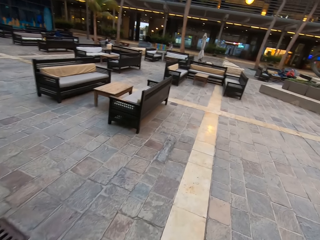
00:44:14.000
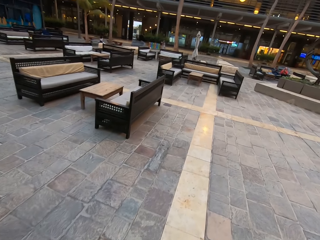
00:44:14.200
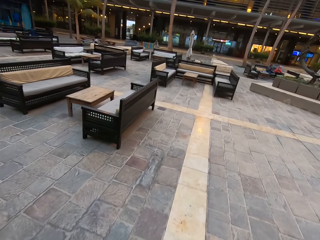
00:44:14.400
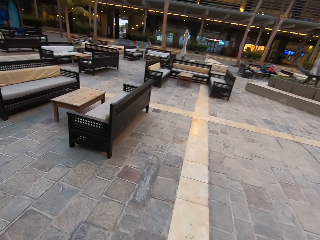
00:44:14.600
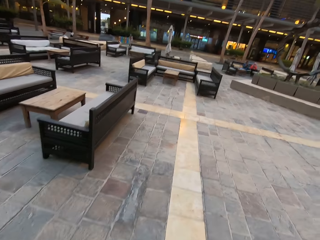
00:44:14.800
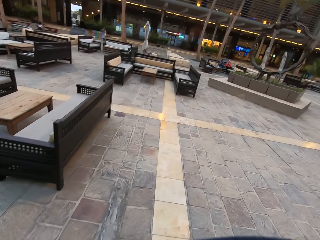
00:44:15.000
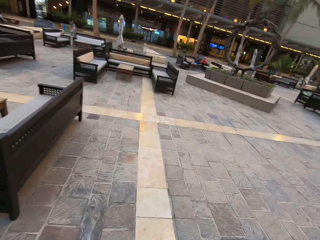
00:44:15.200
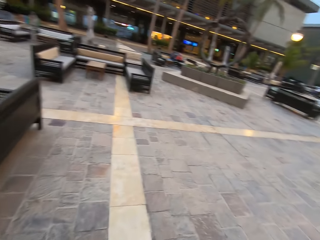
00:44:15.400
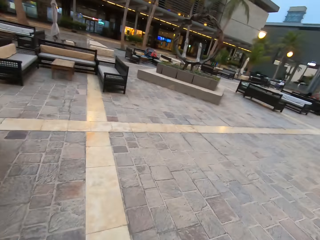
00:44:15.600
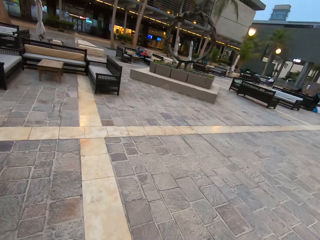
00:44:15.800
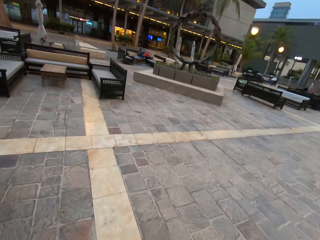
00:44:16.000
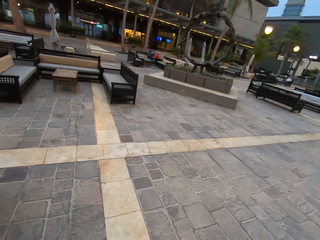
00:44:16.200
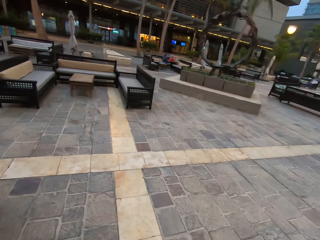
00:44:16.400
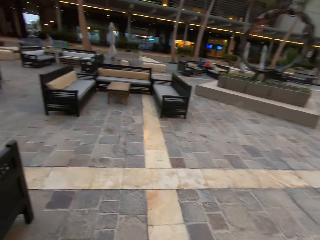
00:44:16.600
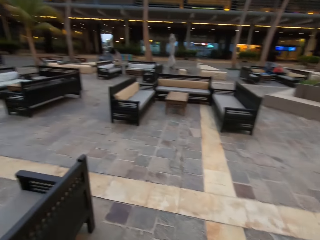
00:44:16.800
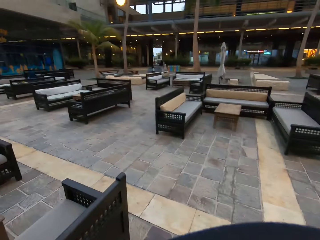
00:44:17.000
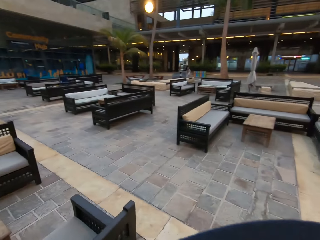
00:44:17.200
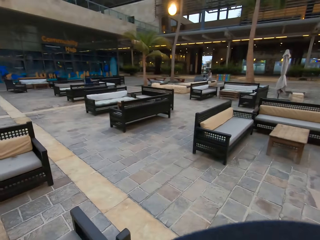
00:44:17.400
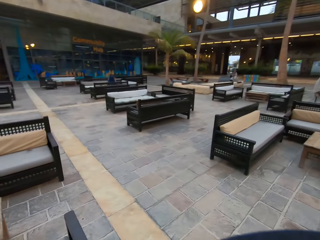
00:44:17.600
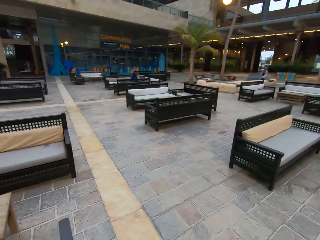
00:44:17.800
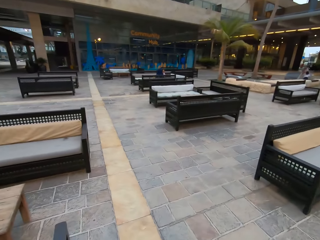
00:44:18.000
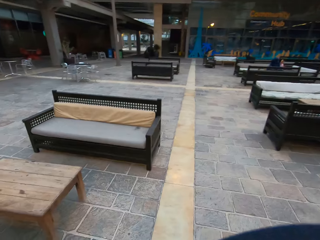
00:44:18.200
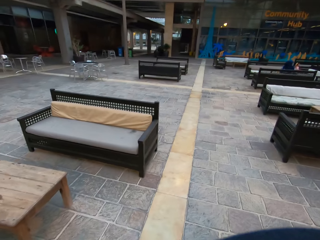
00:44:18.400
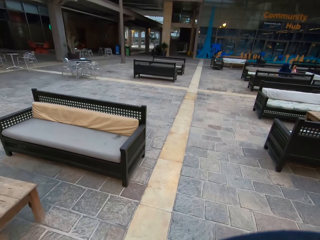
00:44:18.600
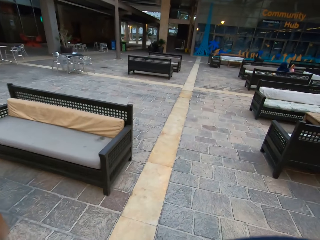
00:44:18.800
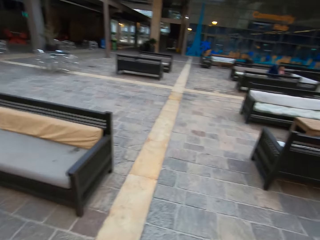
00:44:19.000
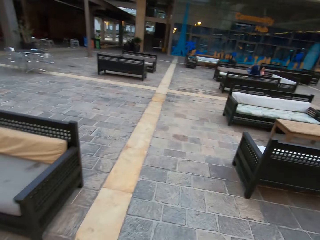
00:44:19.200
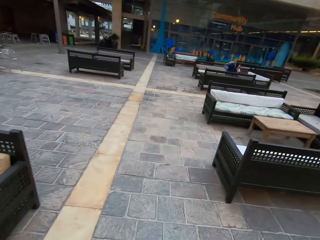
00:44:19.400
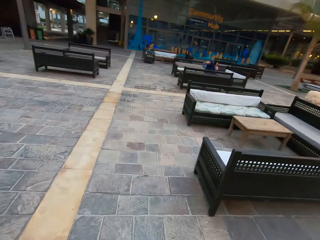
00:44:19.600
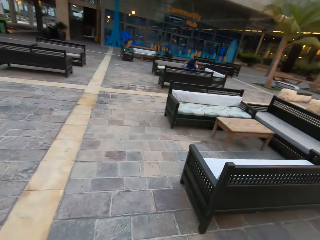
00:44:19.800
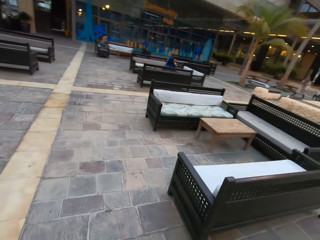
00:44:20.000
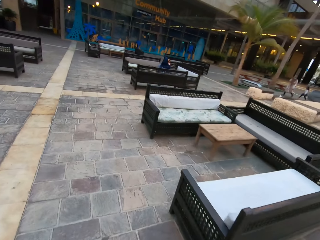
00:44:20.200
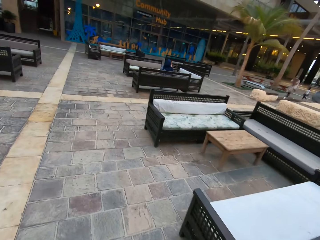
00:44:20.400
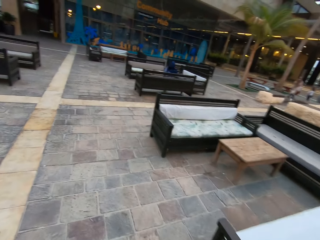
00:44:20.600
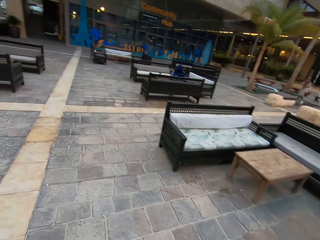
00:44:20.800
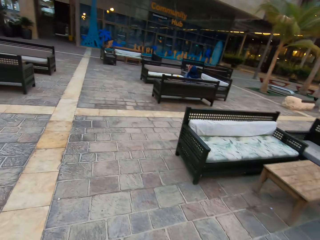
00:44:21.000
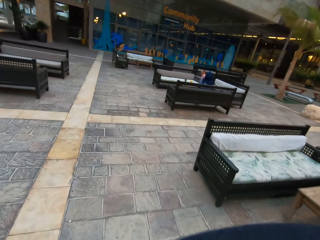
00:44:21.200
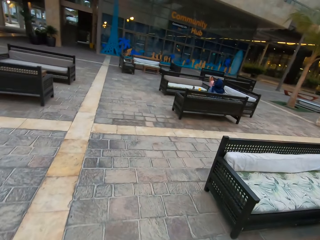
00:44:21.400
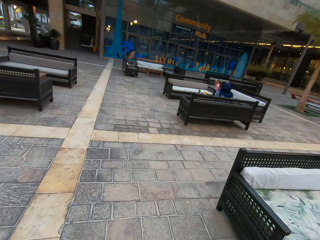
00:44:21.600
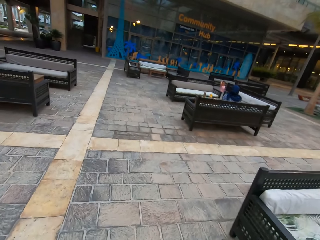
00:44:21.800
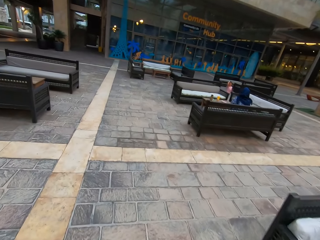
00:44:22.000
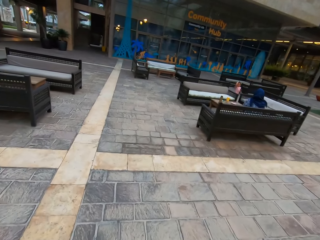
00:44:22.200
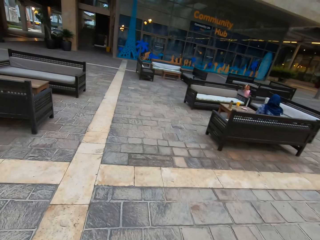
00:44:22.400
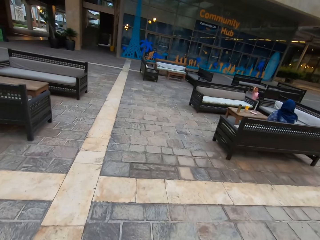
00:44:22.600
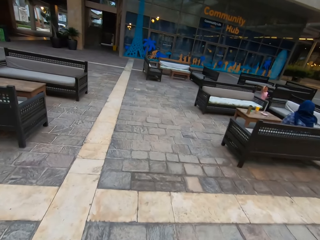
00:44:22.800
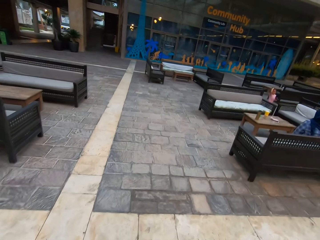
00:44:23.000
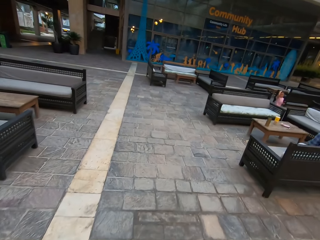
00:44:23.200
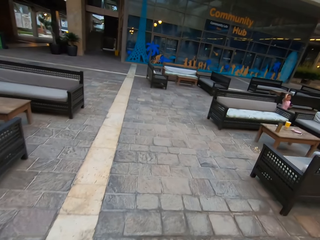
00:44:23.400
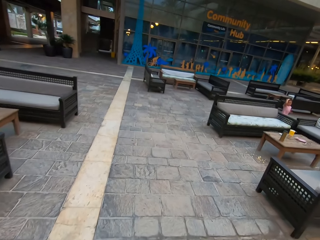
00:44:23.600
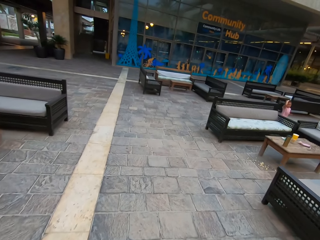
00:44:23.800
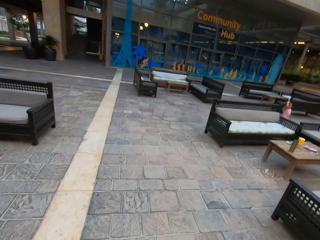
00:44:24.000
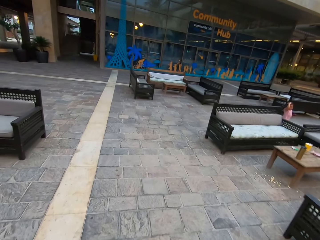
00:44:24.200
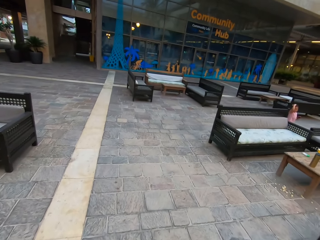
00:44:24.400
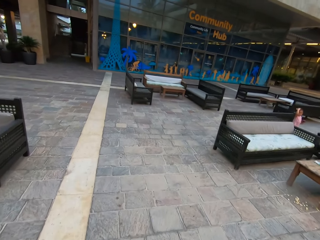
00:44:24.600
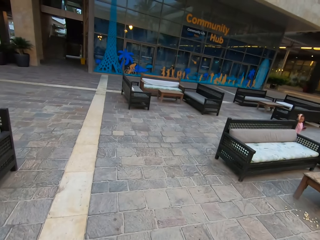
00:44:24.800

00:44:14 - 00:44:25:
The camera wearer looks around. They walk on the pavement.

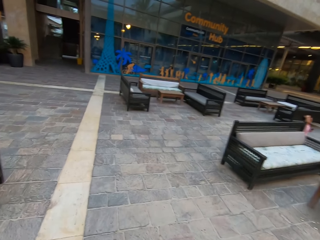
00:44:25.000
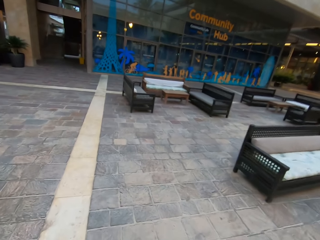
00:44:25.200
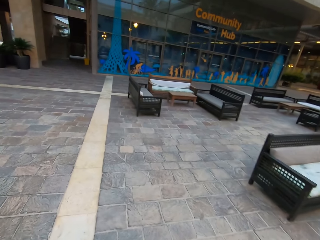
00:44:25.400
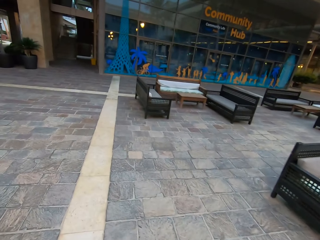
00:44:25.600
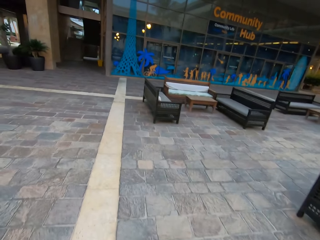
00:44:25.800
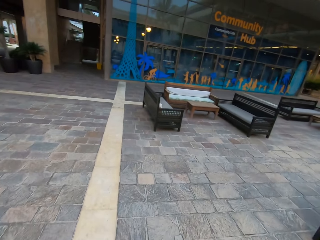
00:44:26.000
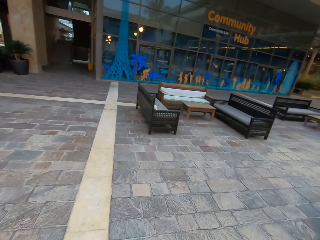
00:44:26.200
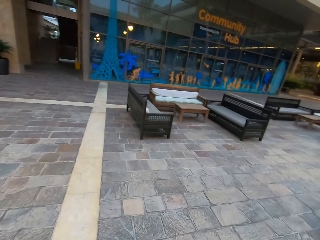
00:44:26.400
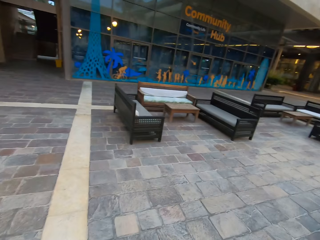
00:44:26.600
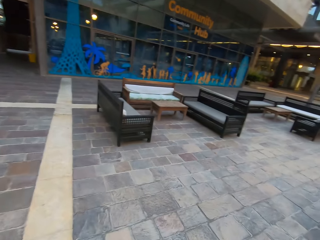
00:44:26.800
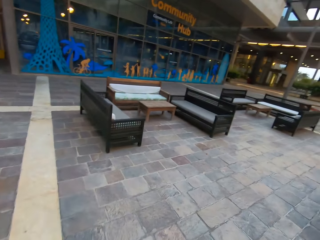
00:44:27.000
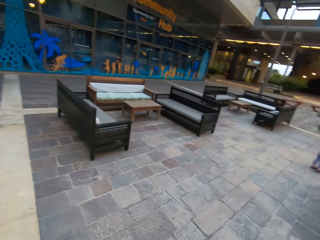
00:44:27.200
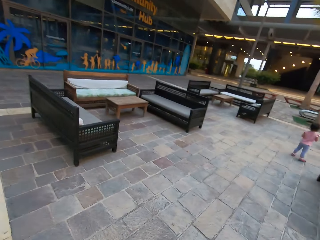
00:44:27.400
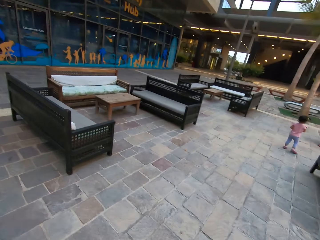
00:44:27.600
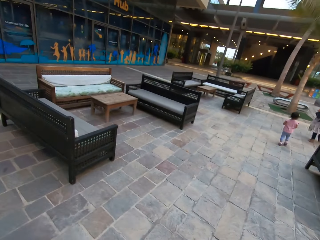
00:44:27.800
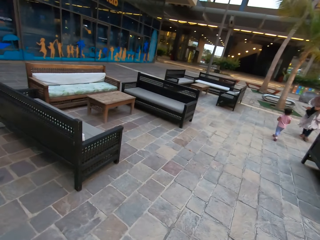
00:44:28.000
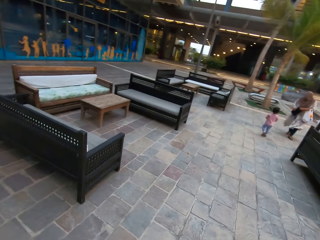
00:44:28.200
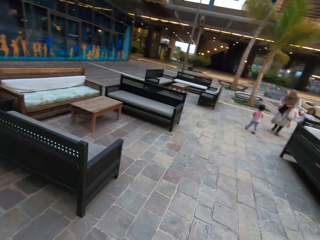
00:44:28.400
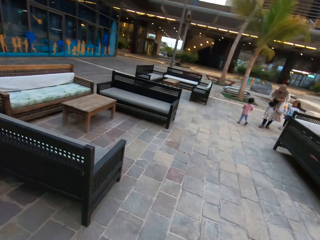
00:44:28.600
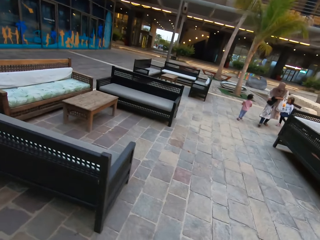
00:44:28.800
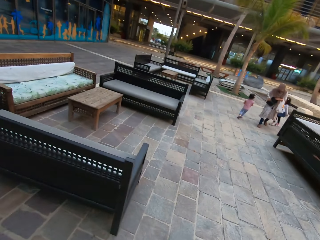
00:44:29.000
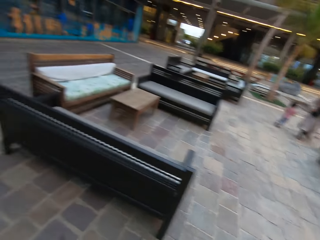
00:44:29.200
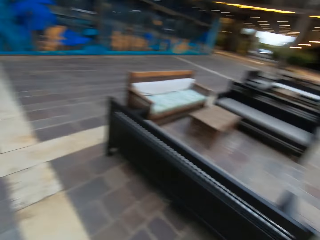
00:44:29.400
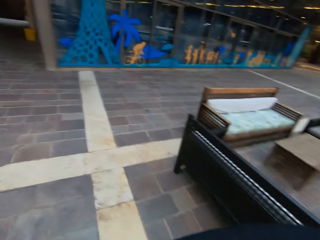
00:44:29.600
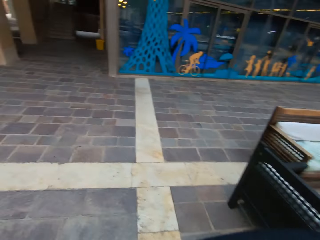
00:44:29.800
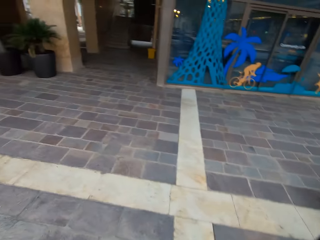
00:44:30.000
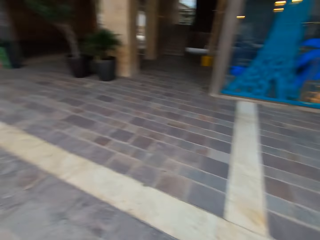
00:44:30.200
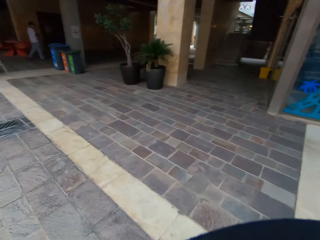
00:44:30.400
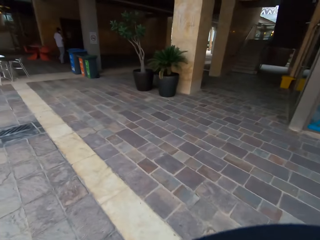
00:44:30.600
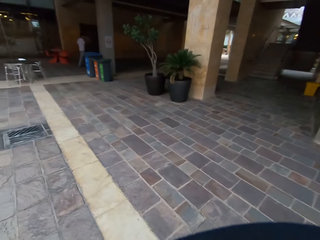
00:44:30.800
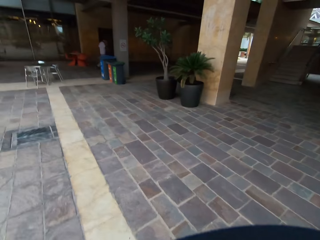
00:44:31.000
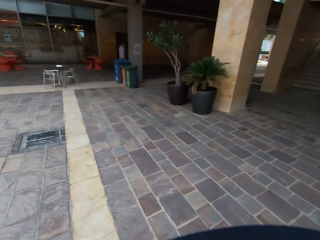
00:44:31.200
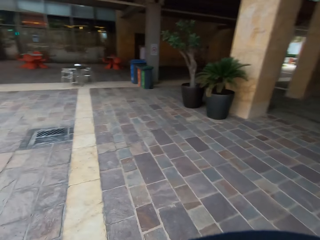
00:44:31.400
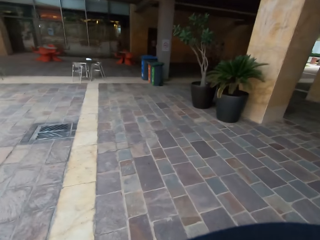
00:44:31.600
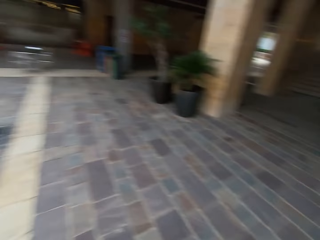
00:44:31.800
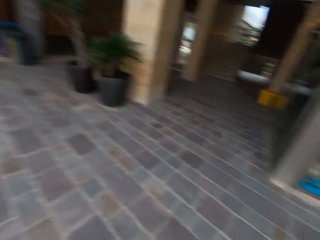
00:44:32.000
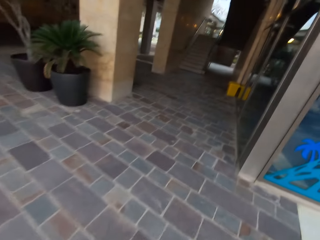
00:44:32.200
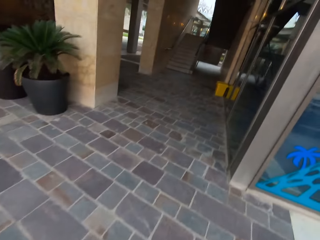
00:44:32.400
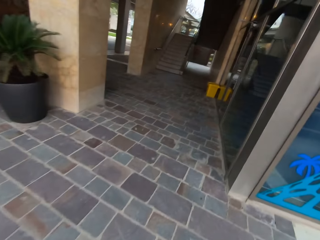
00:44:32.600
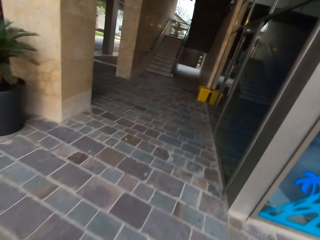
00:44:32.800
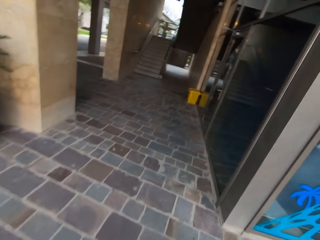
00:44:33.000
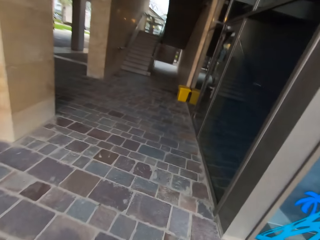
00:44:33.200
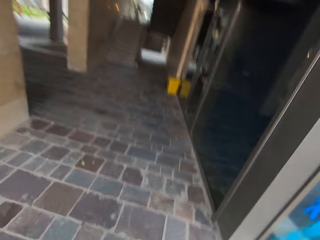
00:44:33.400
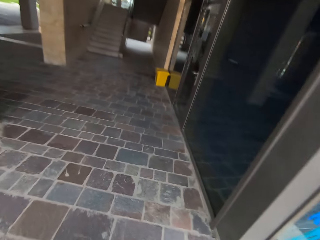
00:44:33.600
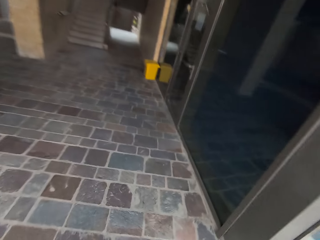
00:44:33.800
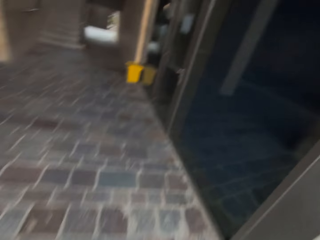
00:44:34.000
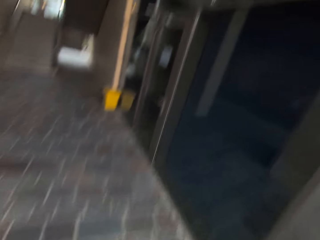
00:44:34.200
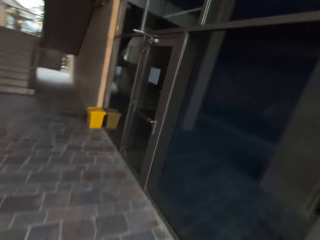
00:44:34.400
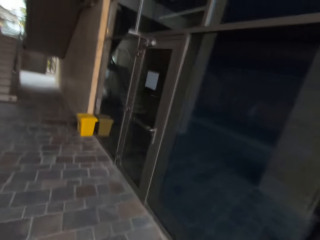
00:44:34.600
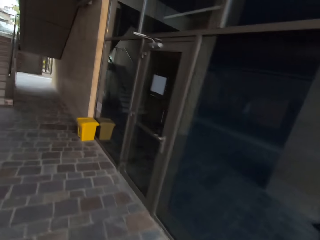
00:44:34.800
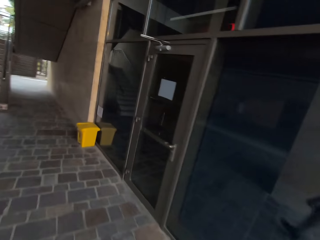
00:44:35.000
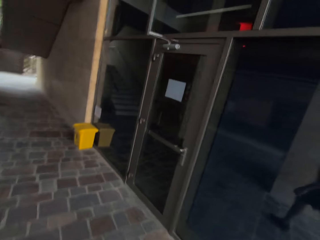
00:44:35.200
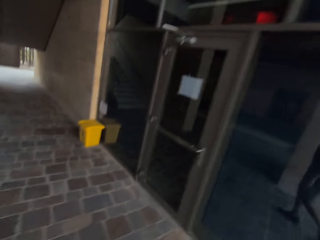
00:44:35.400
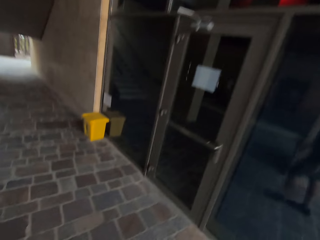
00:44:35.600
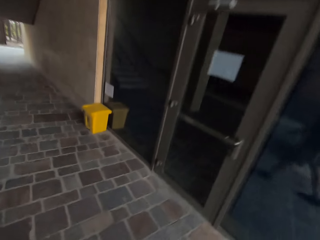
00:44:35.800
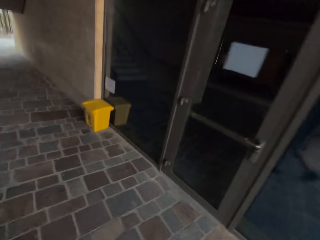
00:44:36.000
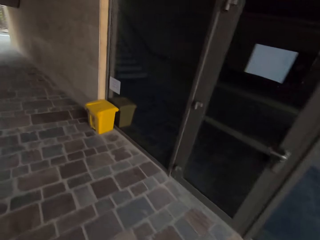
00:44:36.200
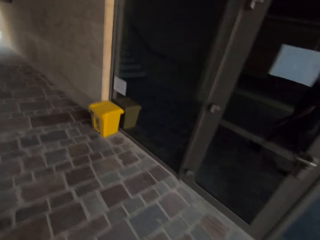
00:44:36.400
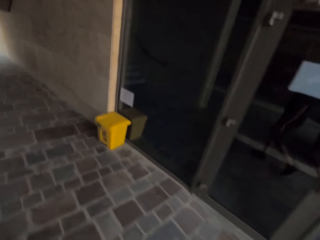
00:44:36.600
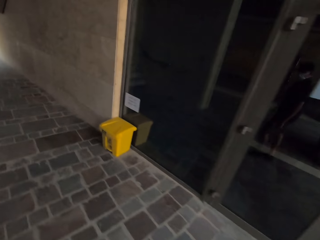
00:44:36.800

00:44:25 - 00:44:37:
The camera wearer walks on the pavement. They look around. They walk on the pavement.
